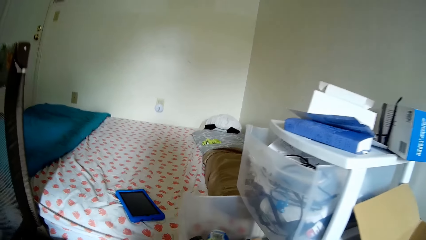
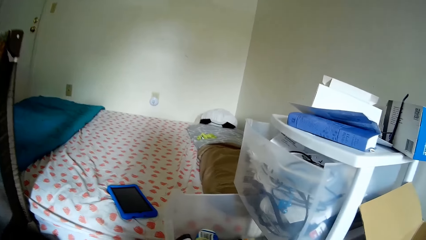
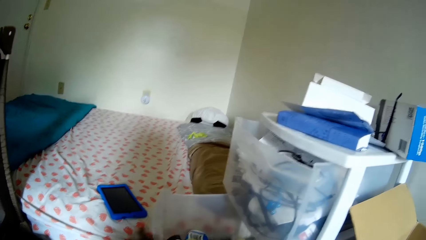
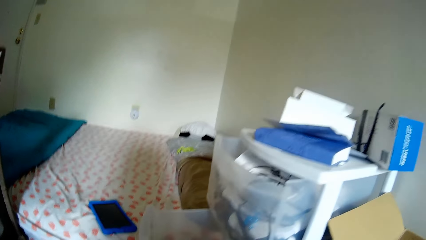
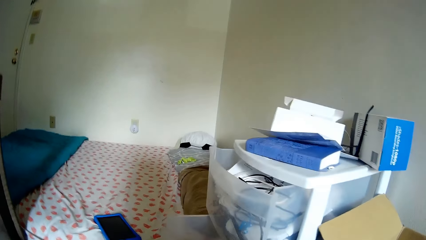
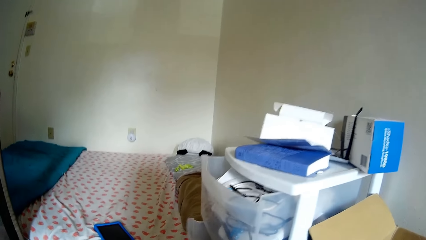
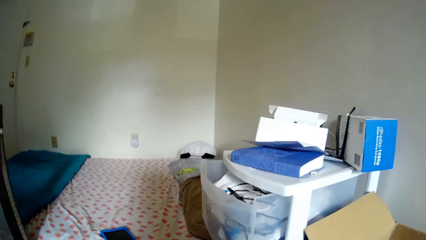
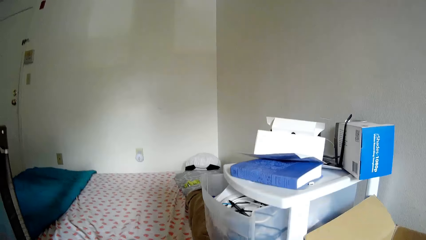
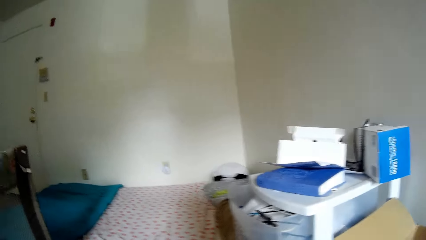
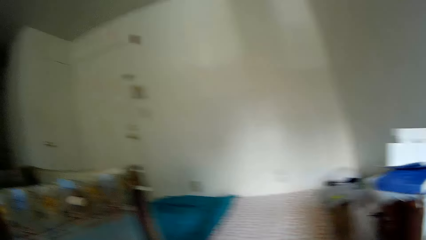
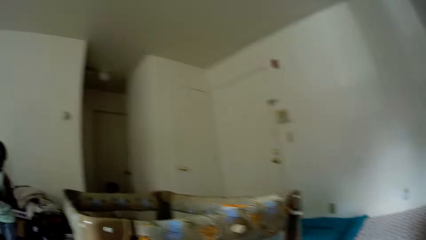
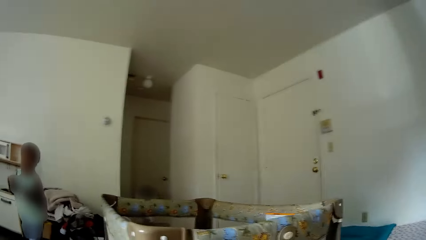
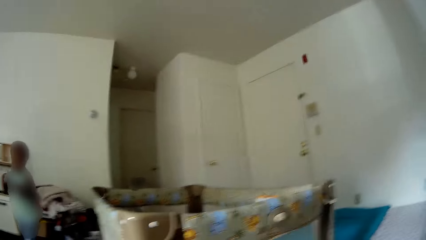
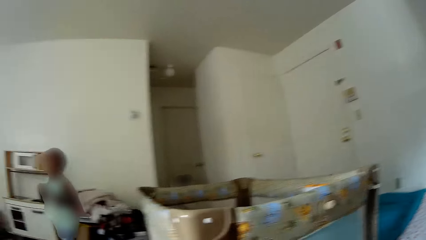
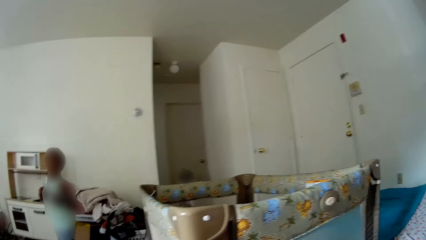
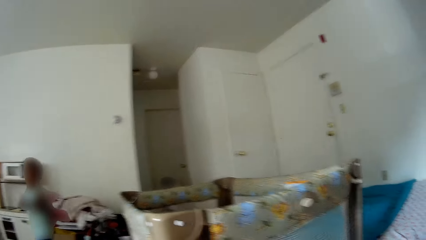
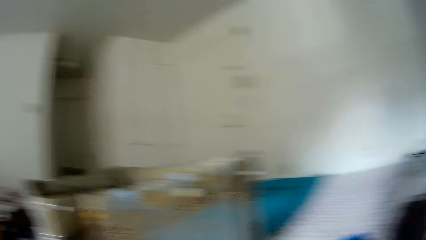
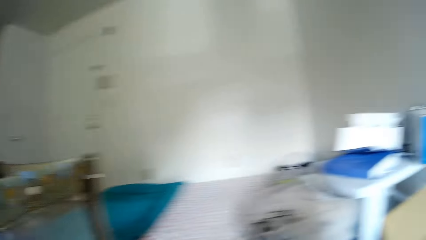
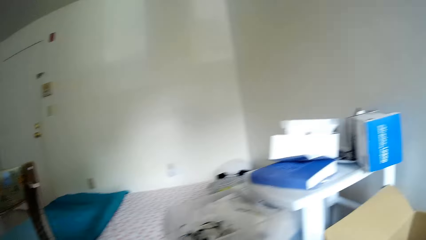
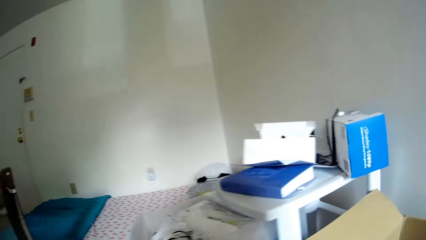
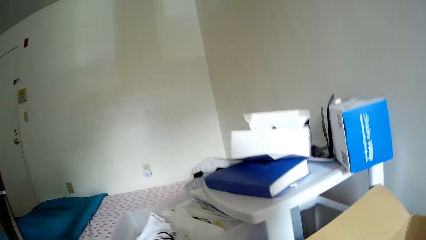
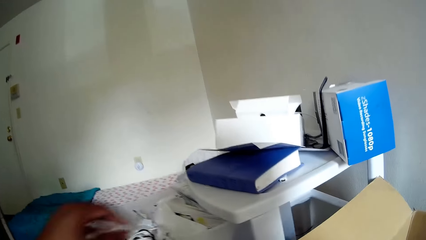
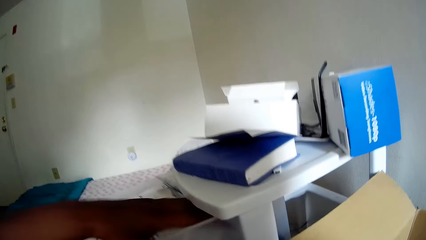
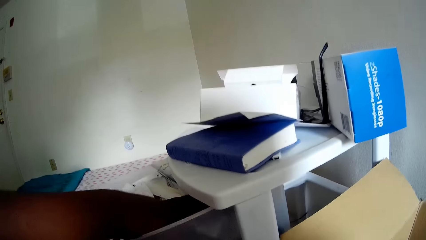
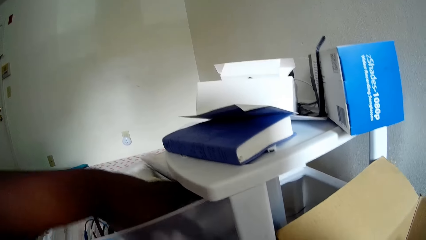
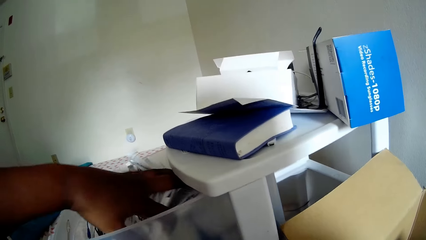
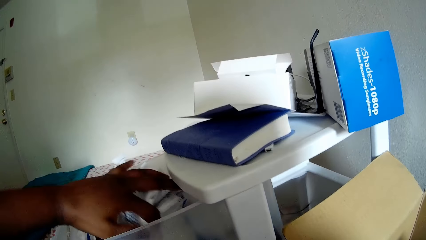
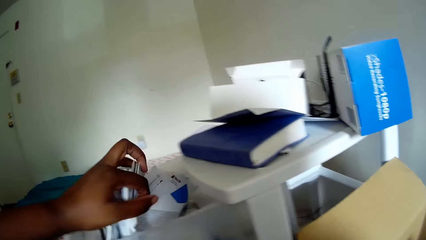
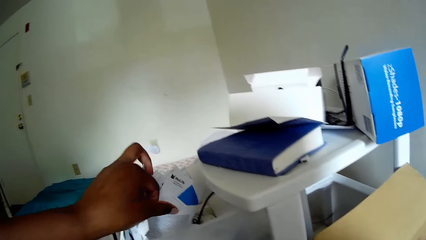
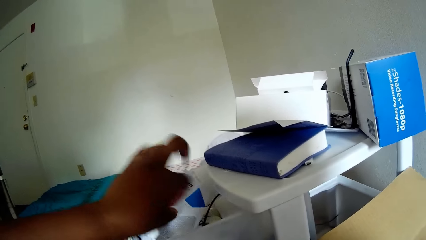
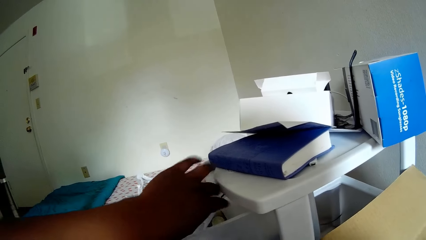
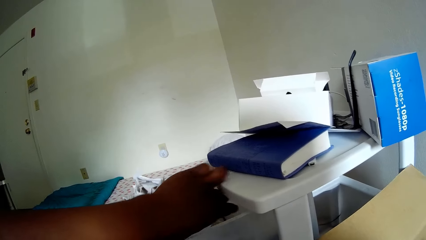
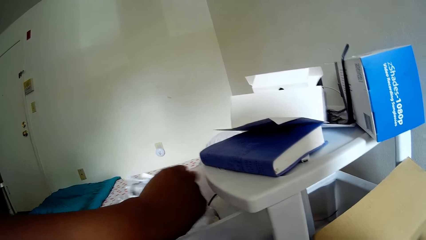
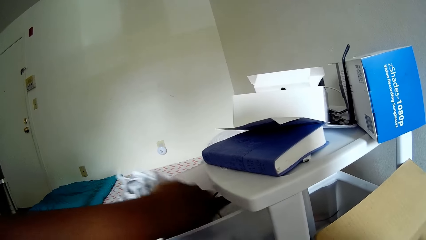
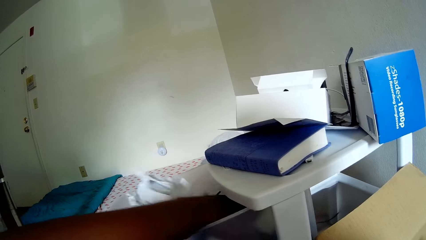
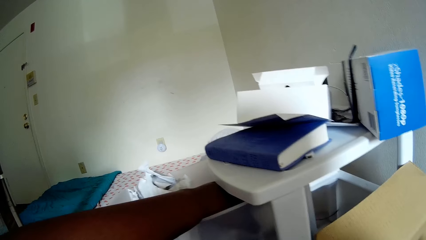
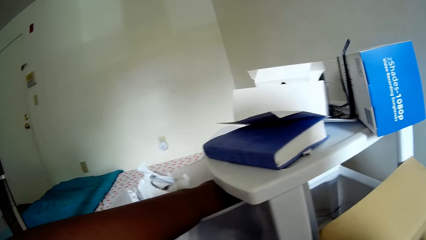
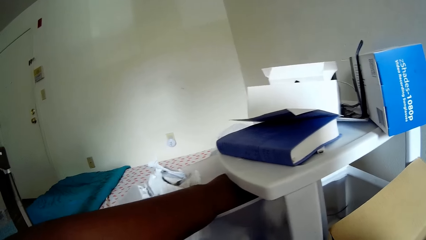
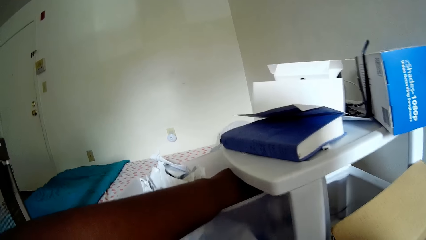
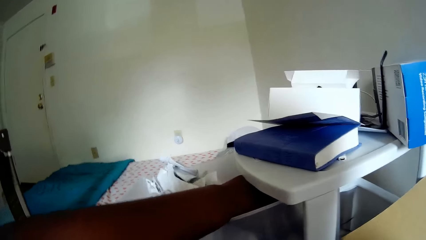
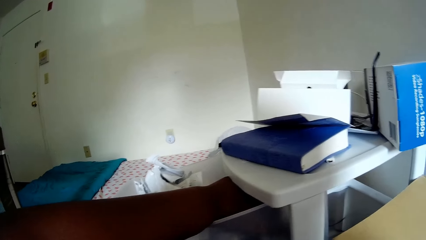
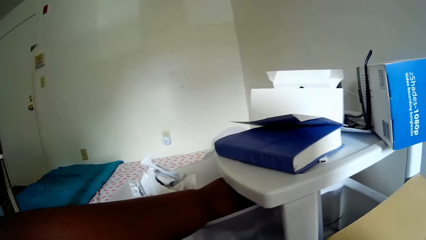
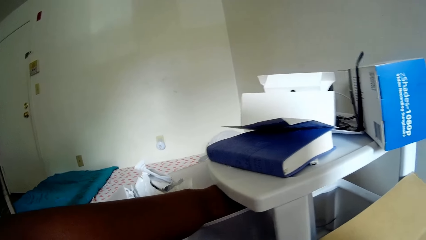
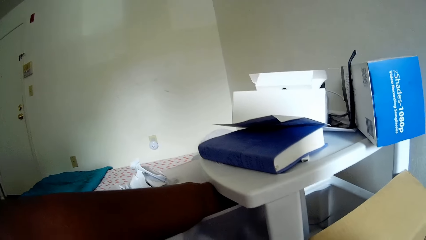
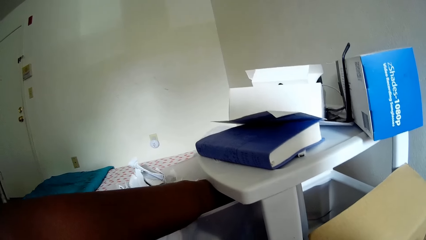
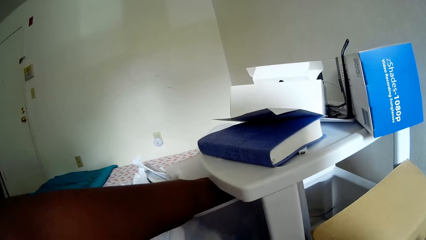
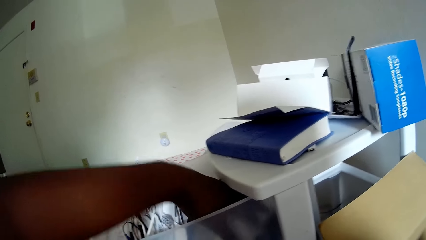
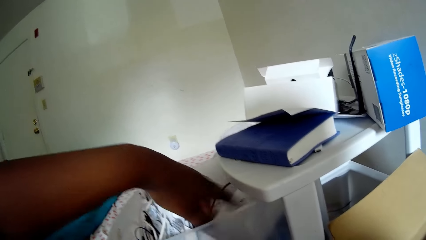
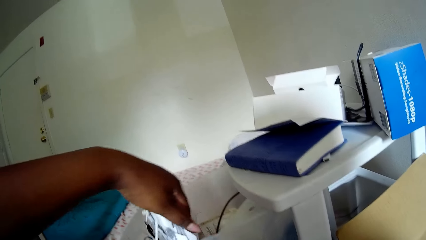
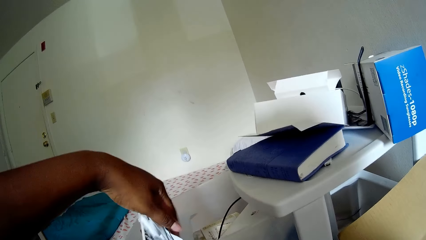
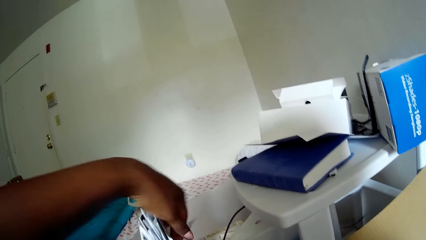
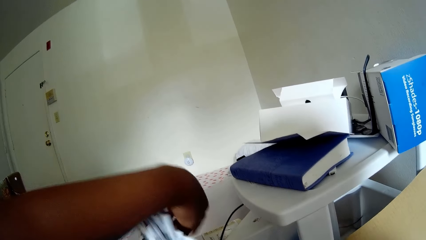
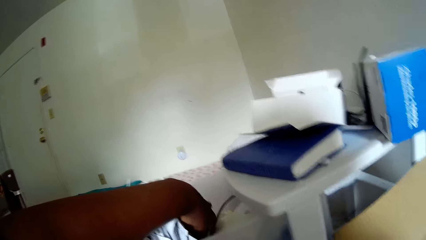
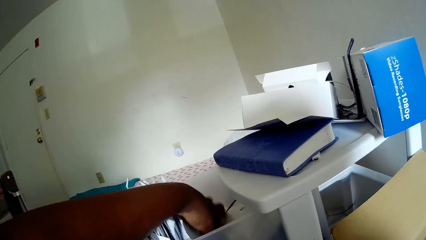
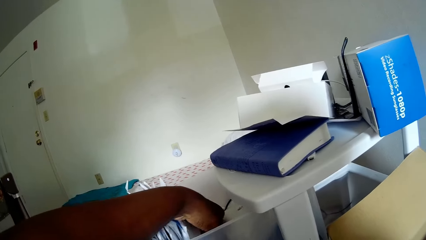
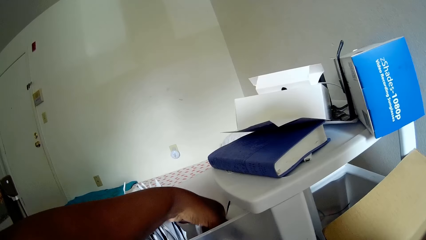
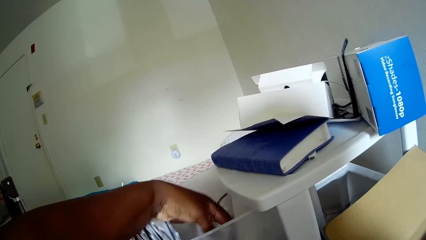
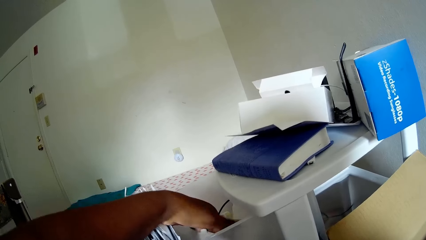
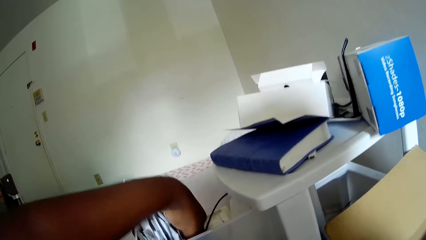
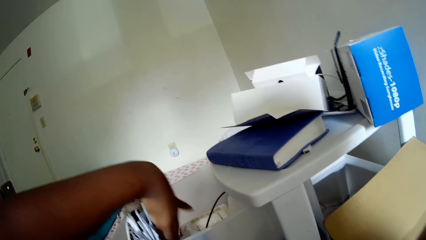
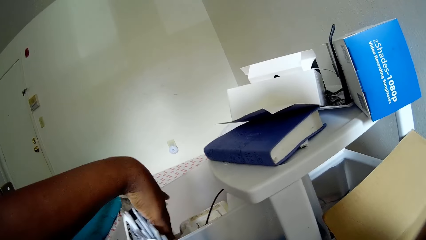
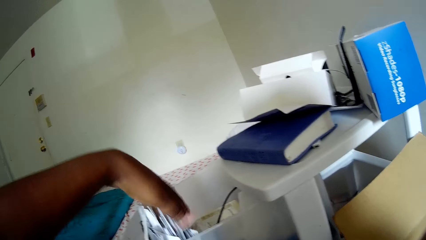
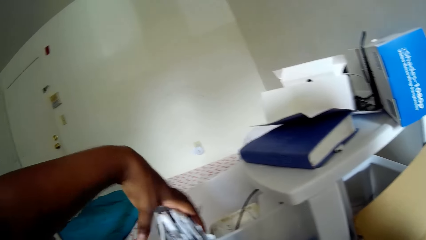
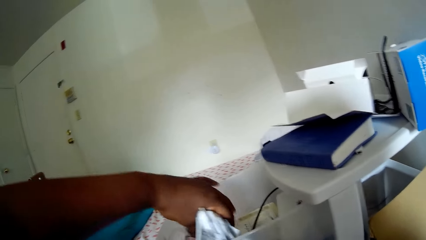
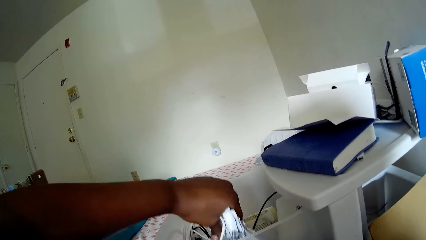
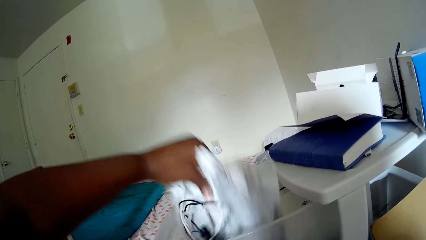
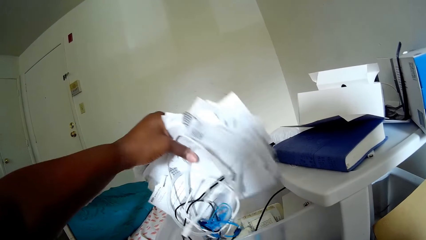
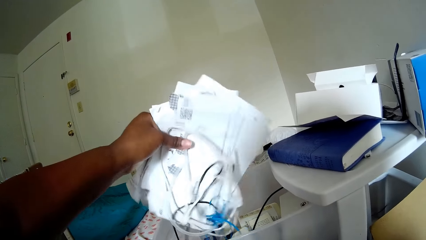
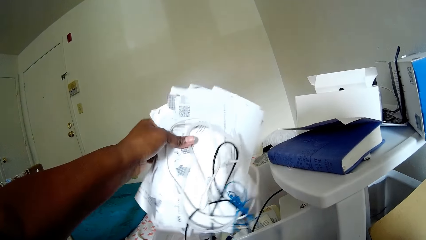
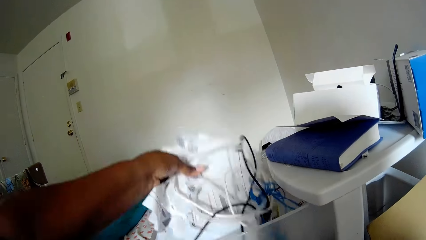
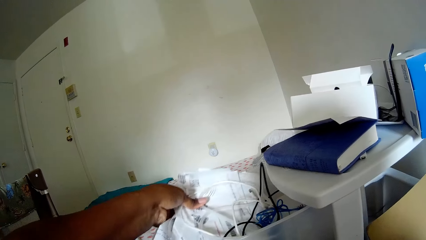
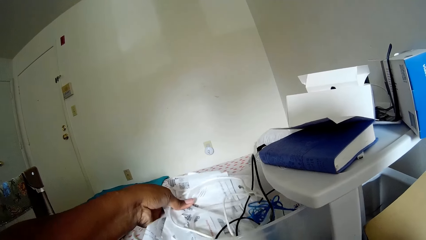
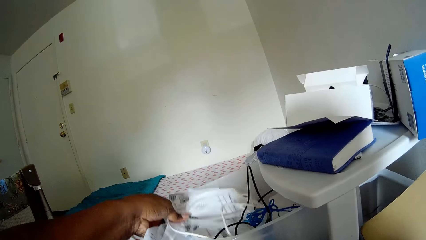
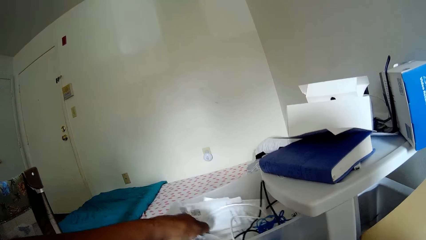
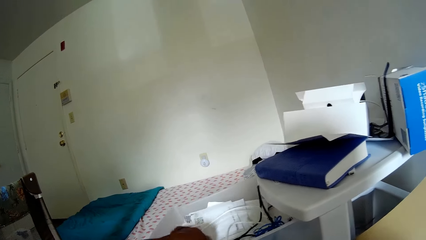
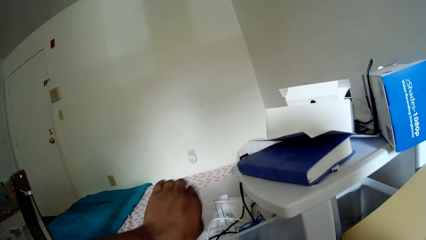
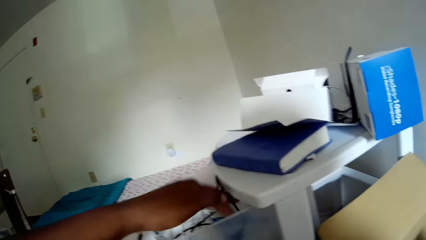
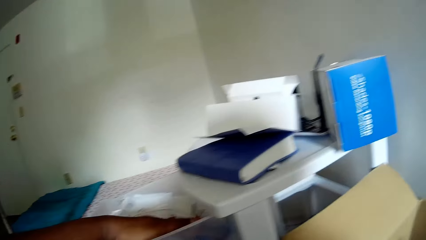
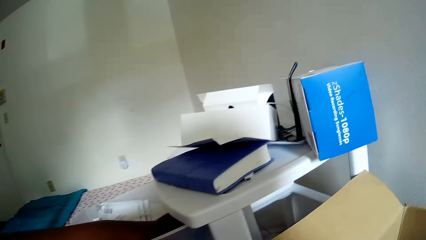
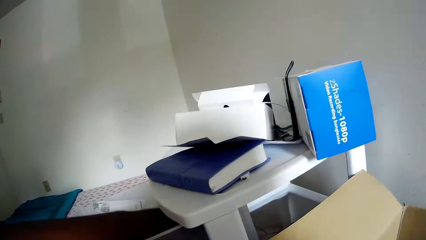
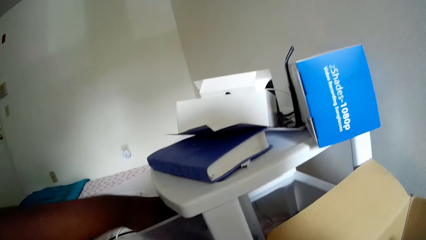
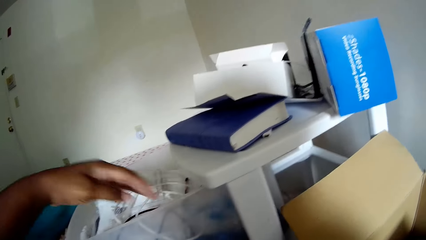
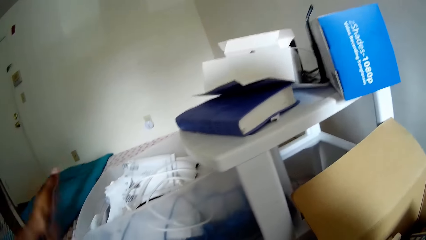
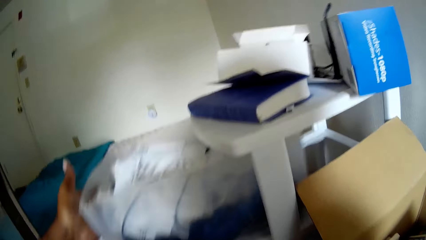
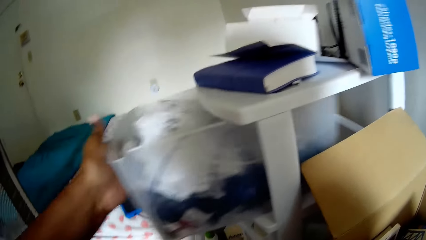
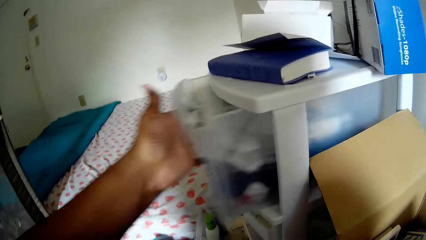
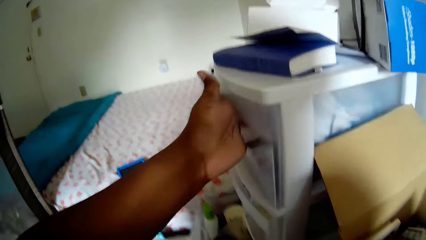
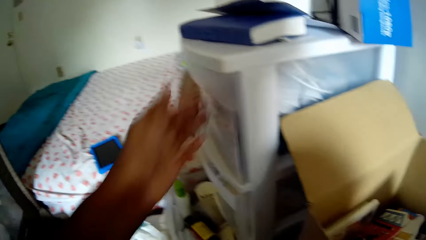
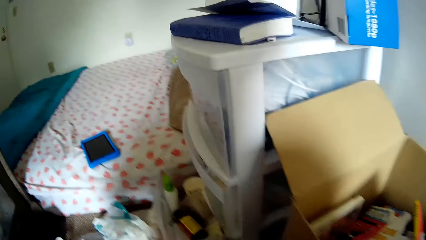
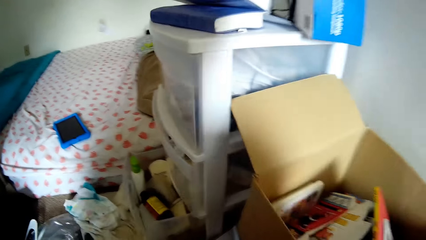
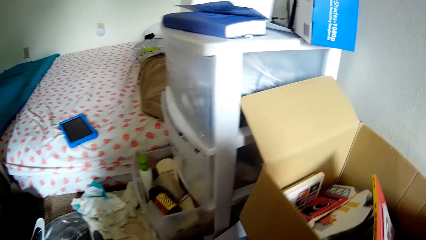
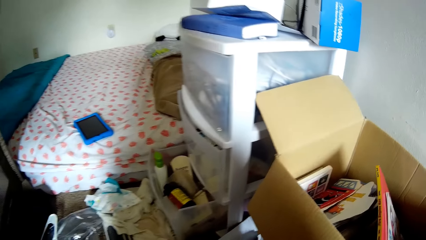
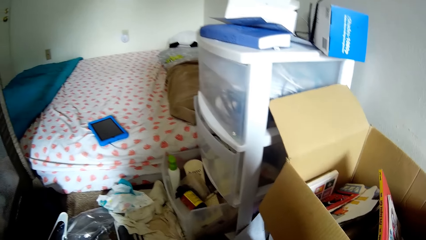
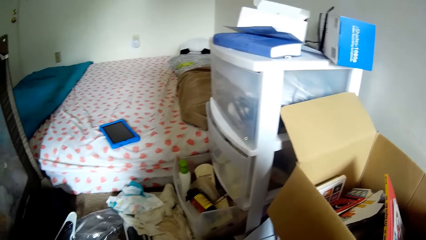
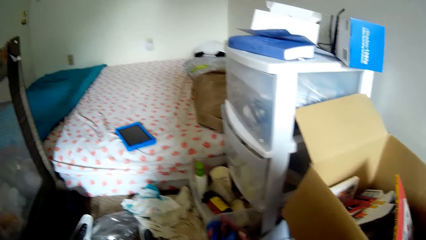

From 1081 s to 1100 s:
The camera wearer opens the drawer with her right hand. She closes the drawer with her right hand. She interacts with the baby. She looks around. The baby plays on the other side. The camera wearer searches the drawer with her left hand. She picks a bundle of papers from the drawer with her left hand. She closes the upper compartment of the drawer with her left hand.
